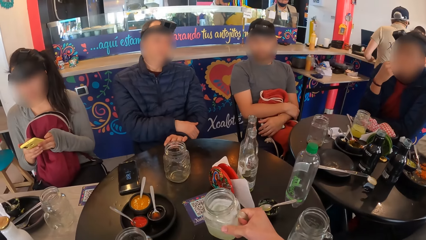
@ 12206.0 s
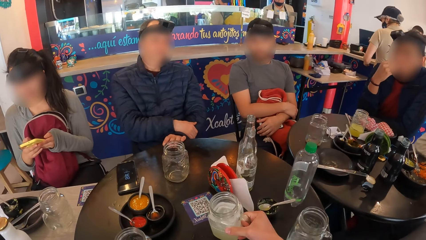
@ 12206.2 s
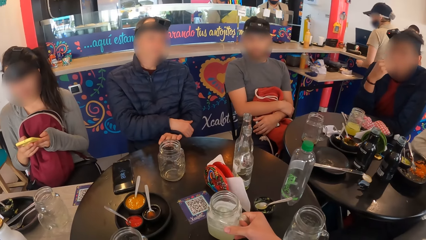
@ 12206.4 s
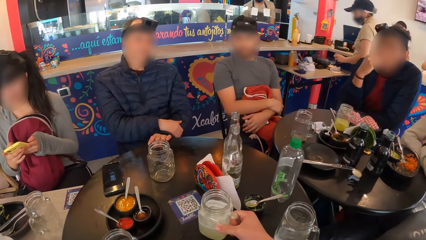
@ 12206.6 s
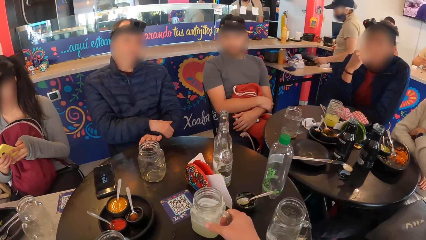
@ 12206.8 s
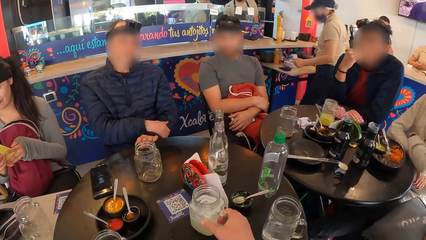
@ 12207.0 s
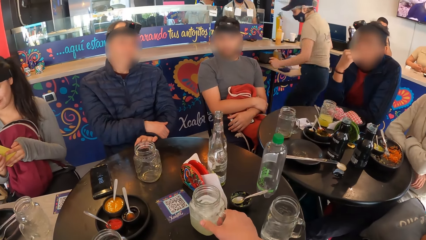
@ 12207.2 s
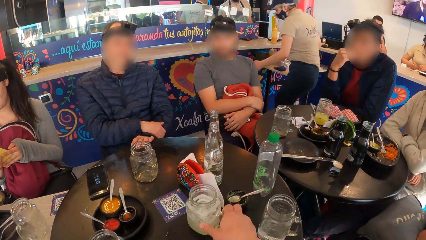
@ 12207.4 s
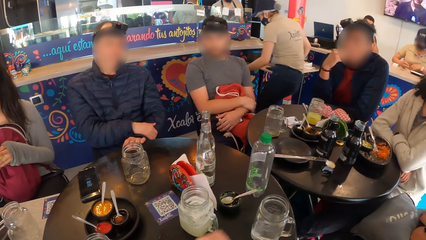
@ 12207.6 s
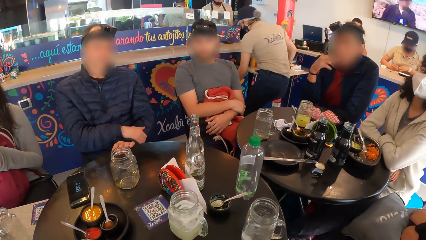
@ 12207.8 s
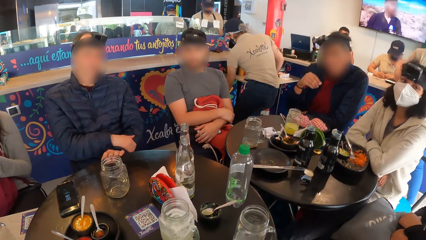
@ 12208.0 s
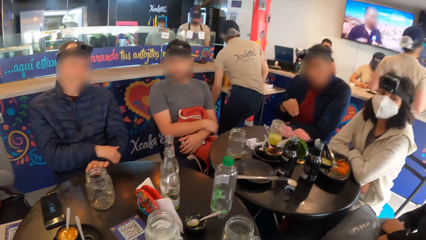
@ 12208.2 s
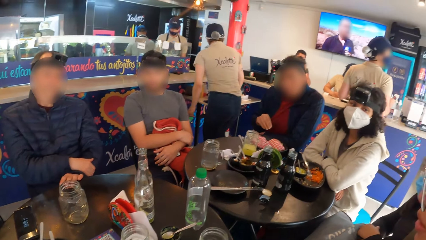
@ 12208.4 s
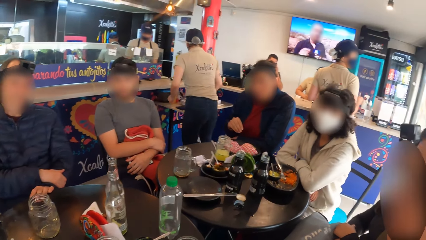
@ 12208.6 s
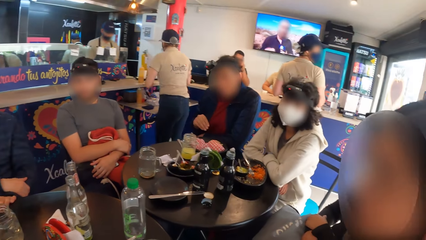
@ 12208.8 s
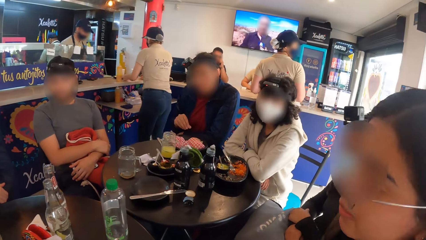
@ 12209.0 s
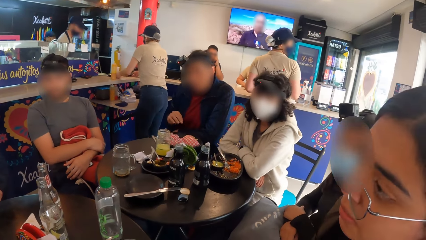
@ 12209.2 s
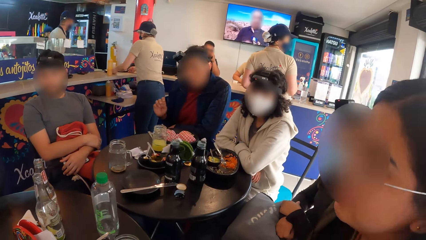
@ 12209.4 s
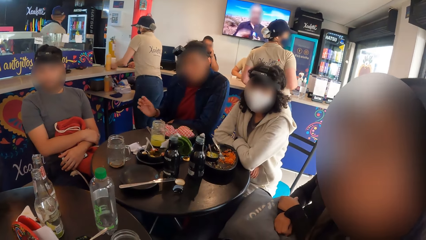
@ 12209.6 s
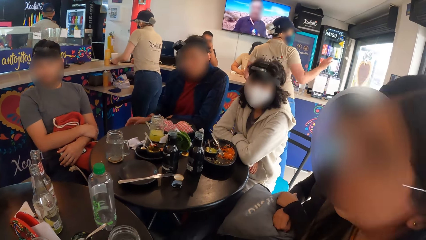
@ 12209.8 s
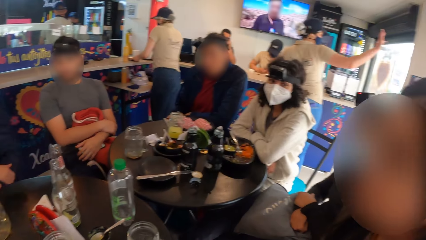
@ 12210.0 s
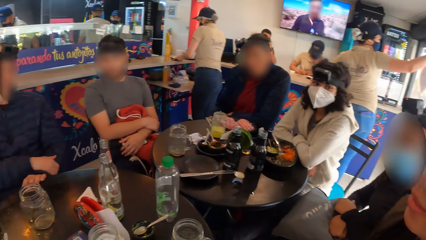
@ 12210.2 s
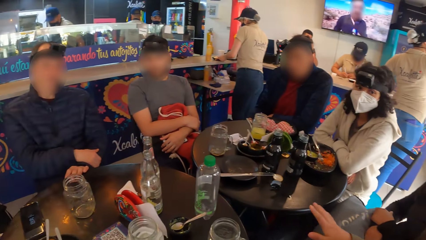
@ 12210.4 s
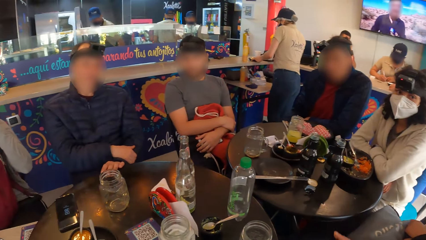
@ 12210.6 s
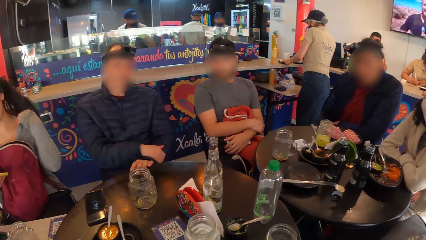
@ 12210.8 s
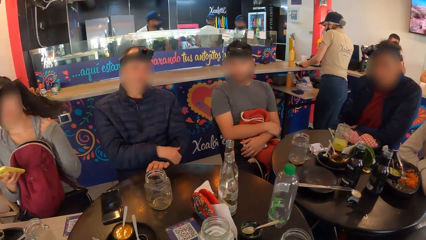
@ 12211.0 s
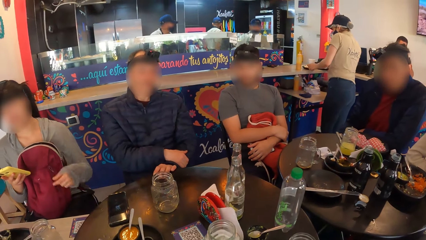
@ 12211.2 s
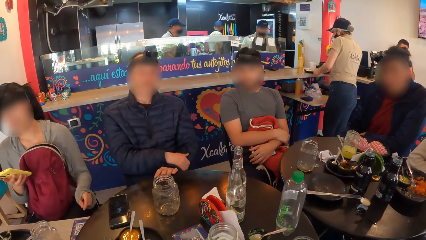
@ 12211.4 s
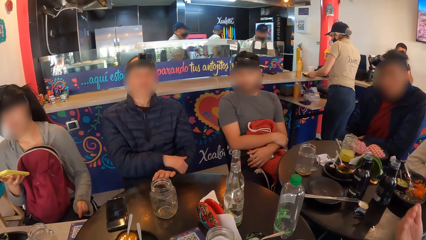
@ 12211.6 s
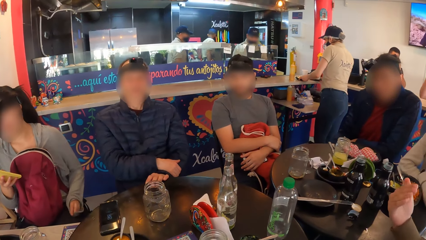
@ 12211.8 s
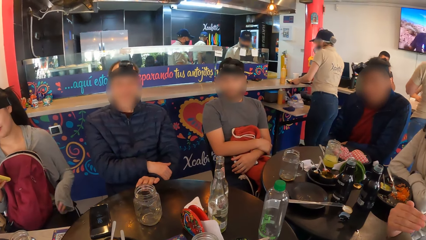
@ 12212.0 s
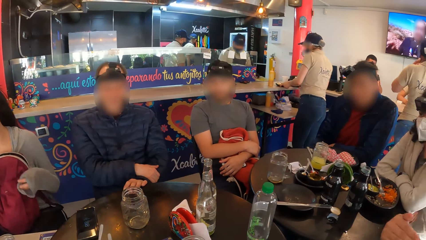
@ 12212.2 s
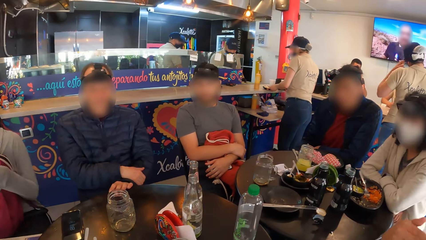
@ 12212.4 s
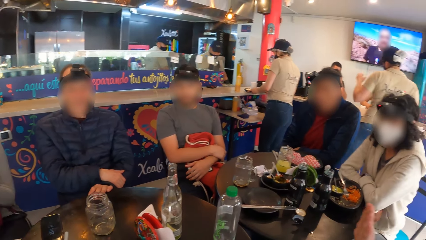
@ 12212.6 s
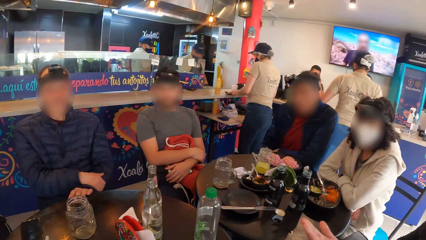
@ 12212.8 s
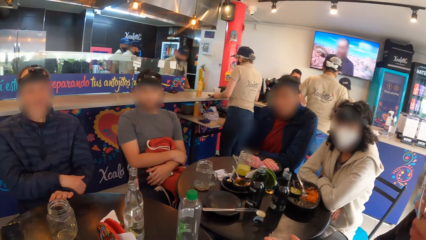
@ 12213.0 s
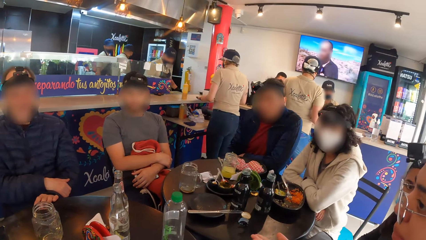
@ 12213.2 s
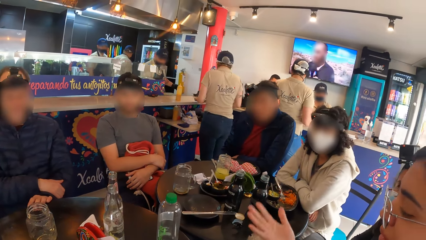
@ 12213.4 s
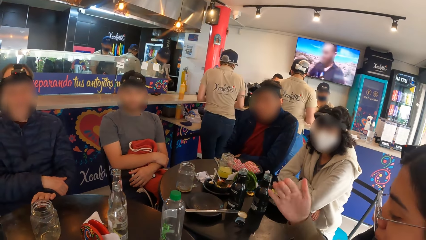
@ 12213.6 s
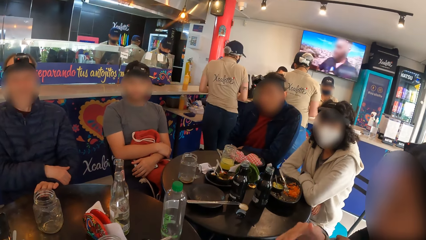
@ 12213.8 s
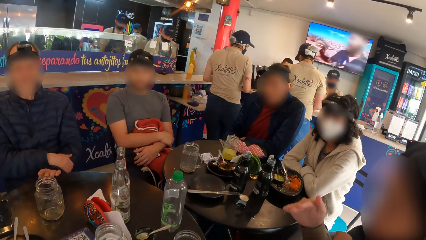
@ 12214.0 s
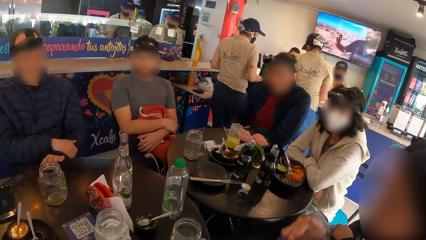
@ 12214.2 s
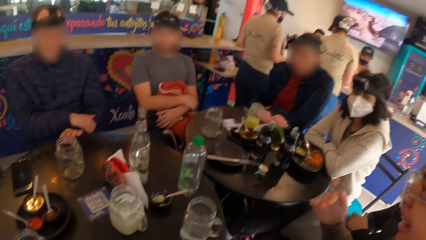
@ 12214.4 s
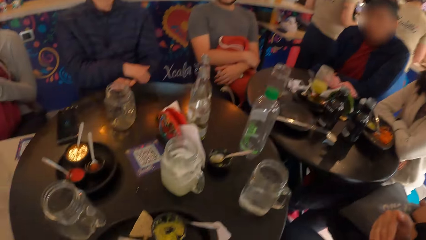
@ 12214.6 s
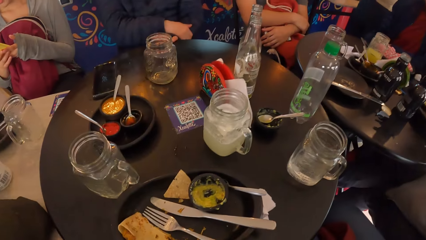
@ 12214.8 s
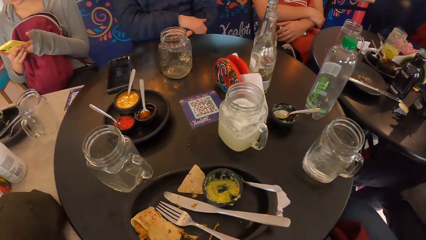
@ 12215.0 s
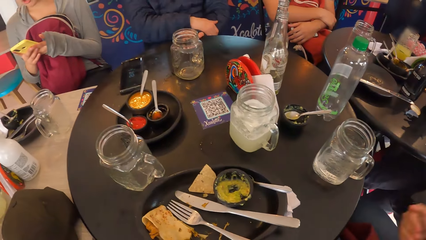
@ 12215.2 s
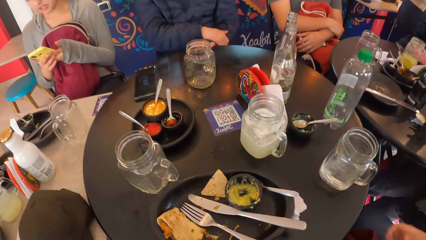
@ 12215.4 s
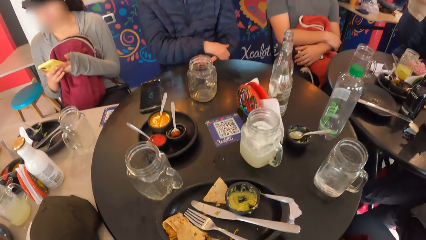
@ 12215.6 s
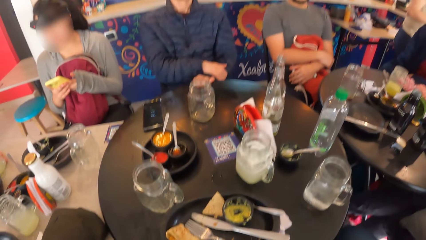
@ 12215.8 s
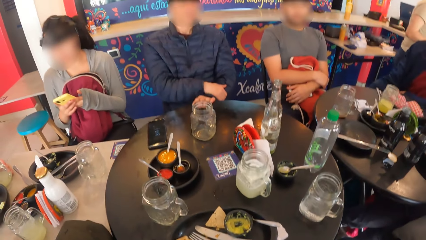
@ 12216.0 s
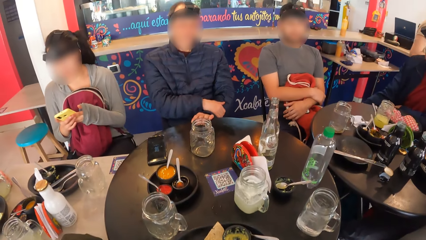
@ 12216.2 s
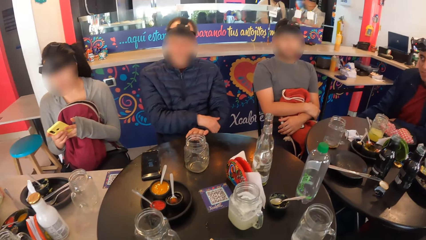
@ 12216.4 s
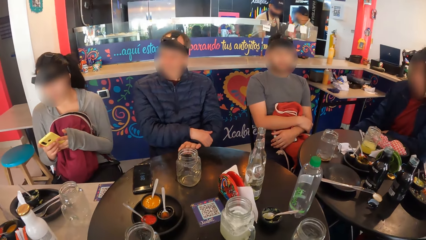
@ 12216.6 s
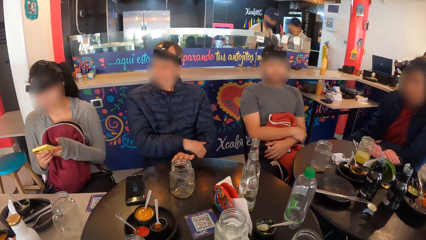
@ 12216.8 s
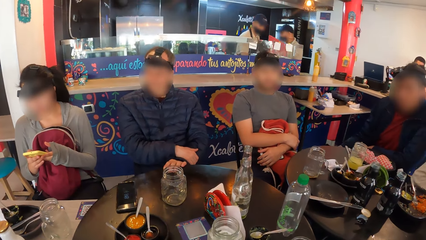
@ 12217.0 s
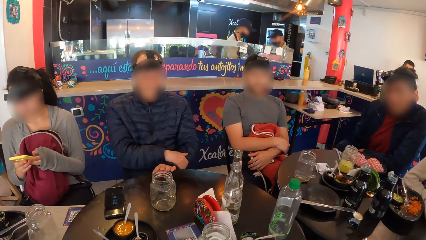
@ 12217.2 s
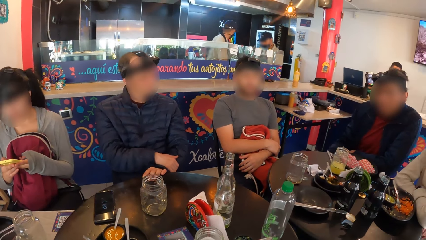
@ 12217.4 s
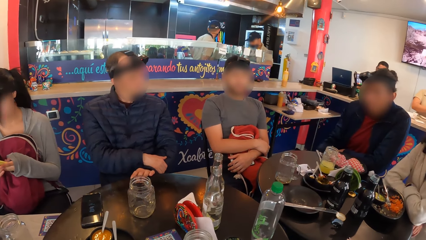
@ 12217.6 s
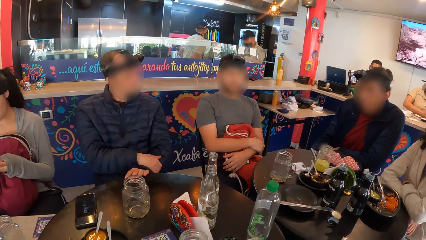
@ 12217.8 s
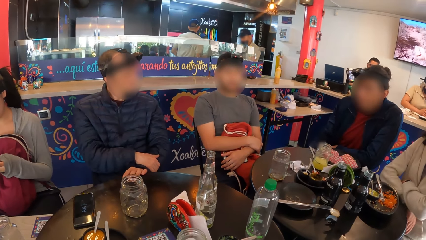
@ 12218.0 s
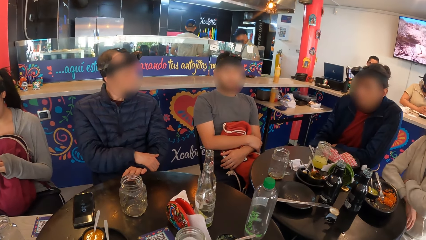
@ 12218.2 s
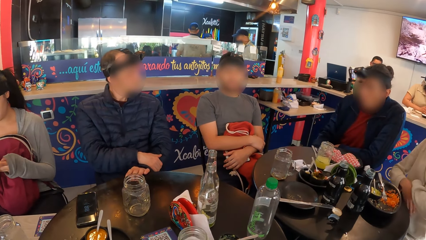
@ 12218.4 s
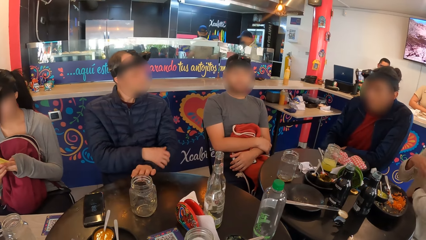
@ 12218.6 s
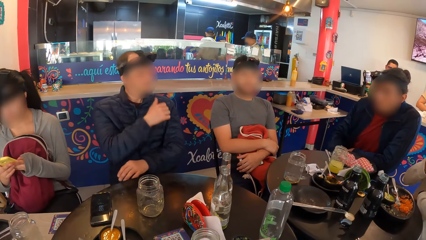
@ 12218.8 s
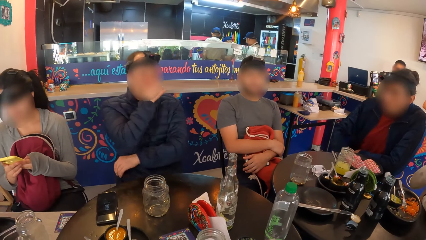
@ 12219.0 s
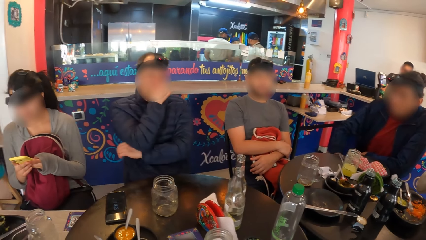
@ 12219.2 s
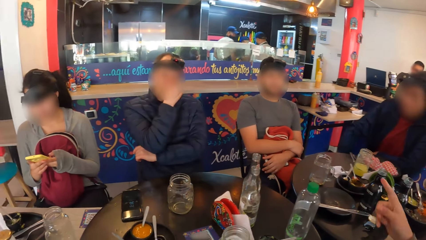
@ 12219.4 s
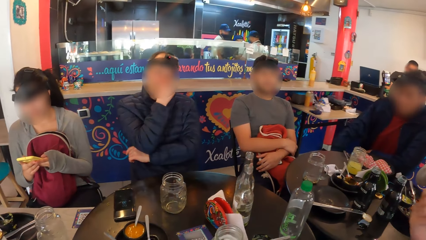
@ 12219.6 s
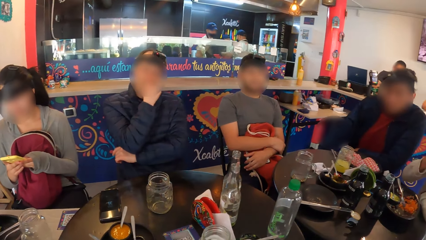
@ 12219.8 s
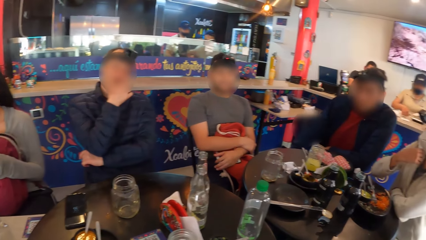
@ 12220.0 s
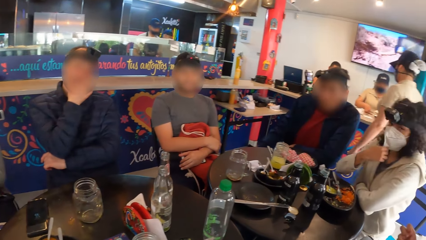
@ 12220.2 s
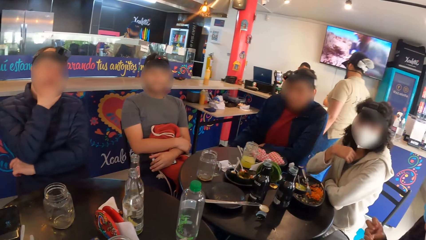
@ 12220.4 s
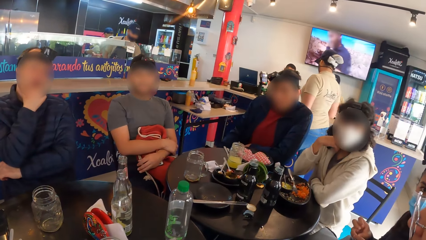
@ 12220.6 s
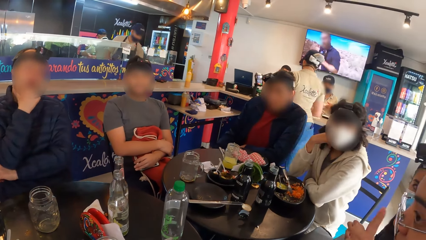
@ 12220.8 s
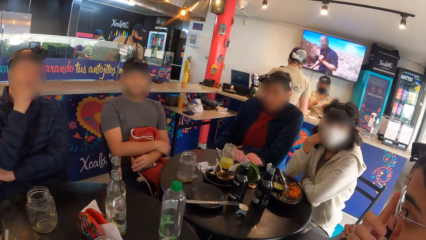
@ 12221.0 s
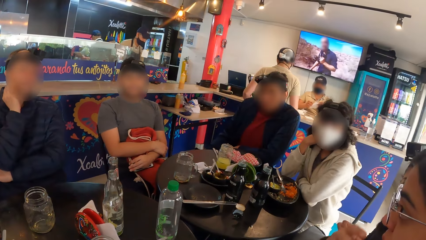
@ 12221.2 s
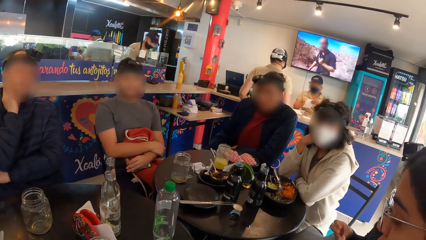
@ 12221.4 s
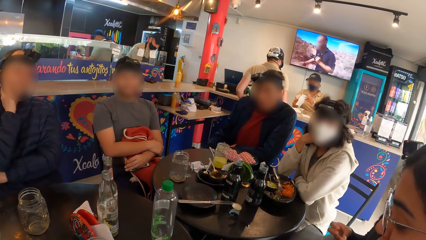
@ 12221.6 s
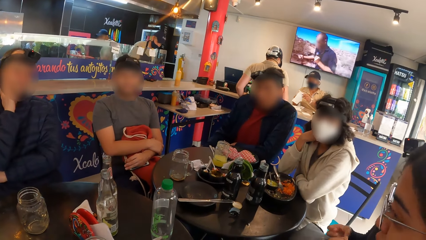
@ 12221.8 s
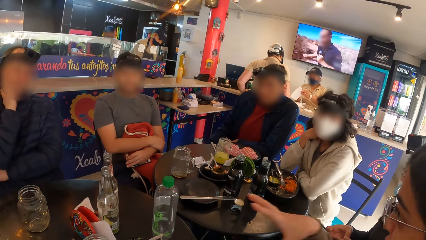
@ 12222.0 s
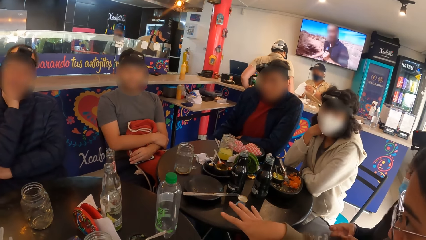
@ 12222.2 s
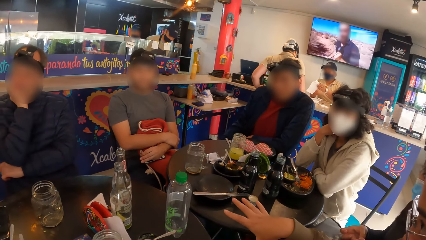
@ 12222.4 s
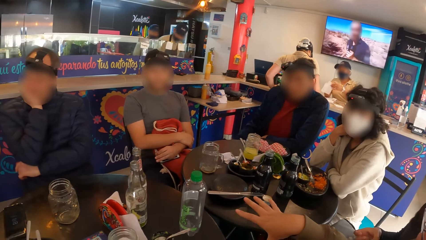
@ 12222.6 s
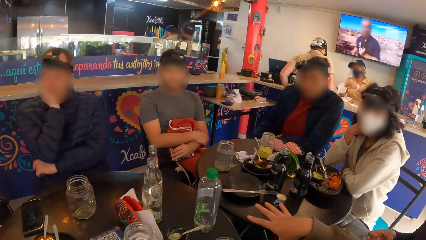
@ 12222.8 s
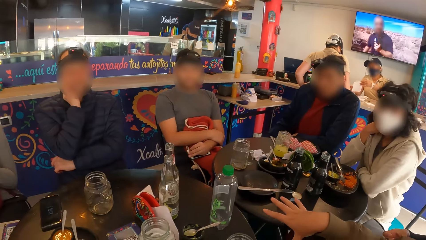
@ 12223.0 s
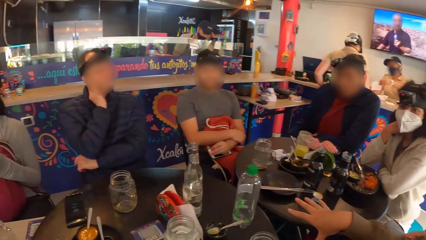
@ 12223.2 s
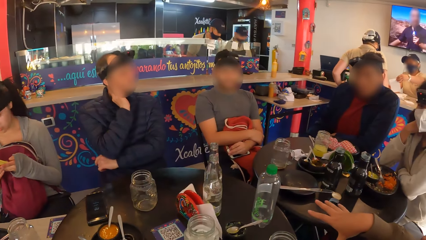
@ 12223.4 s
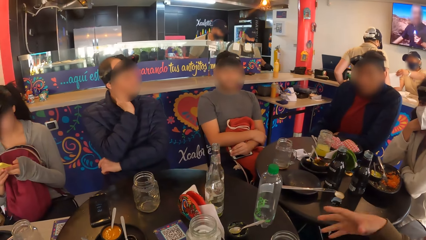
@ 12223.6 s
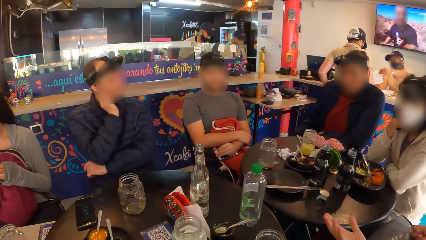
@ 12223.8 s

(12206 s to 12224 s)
The camera wearer drops the cup on the table with his right hand. A woman interacts with the camera wearer and the group of people. The camera wearer looks around. Another woman flips her hair with her left hand. She rubs her left hand on her left lap. She operates the phone with both hands. A man interacts with the first woman. Another man touches his face with his right hand. The first woman adjusts her glasses on her face with her right hand. She interacts with the first man.
